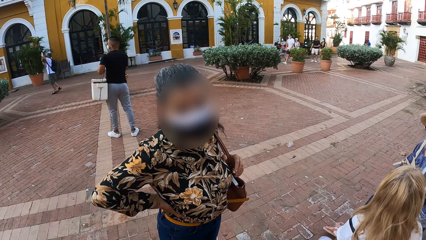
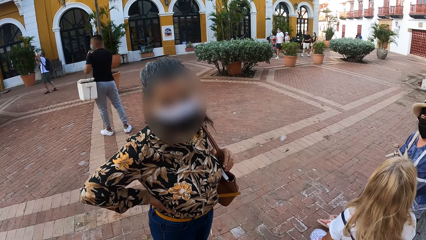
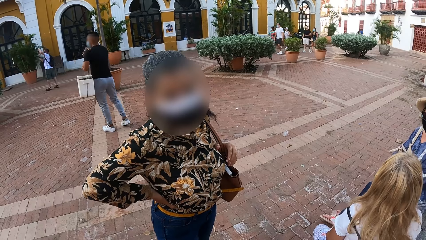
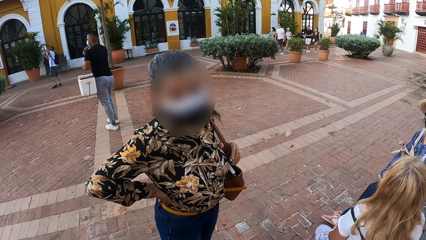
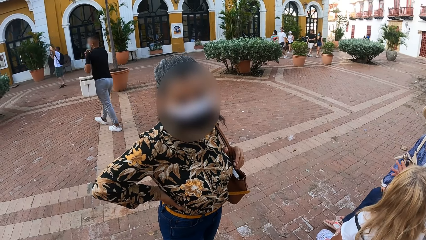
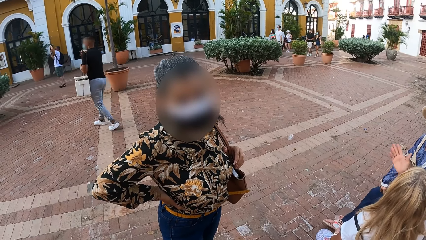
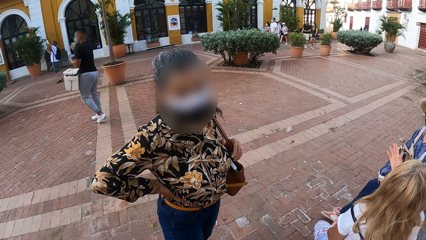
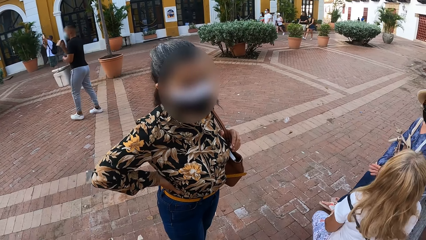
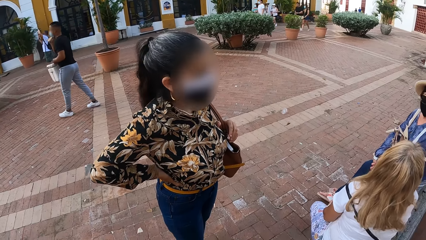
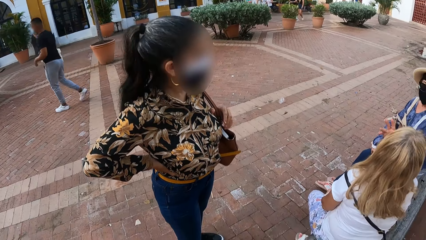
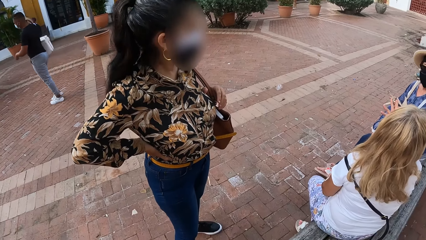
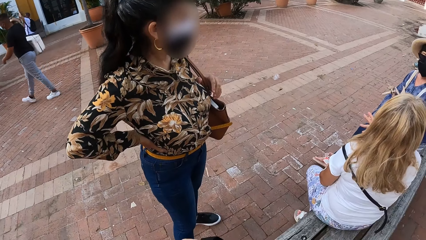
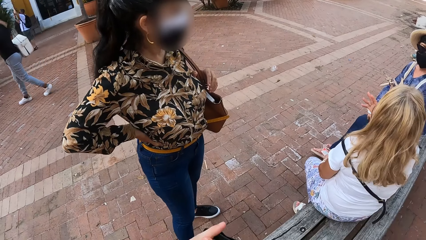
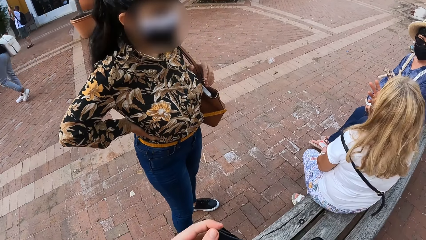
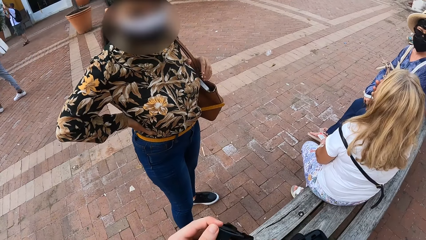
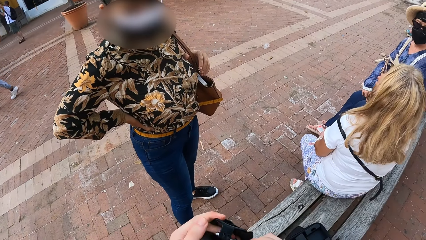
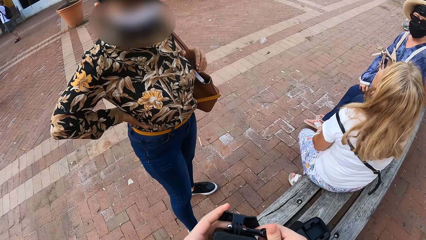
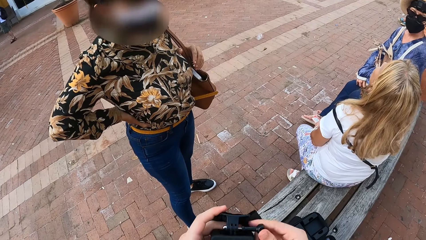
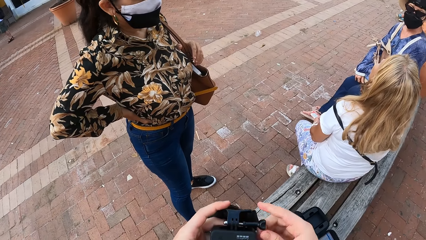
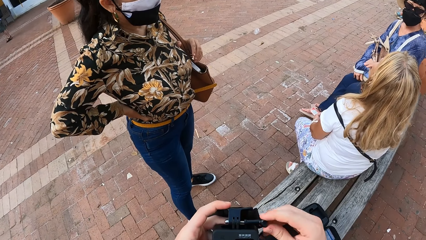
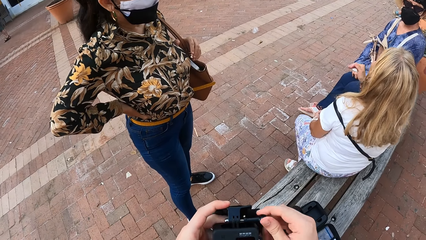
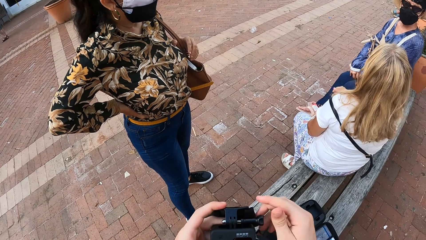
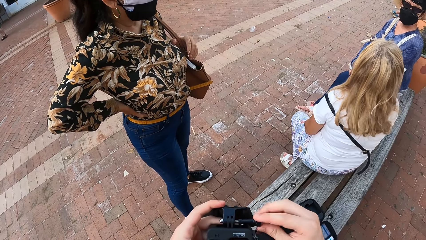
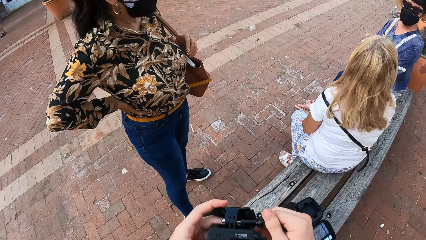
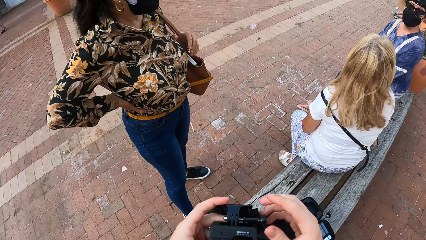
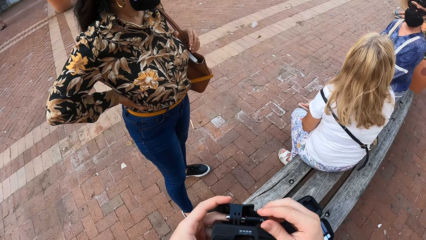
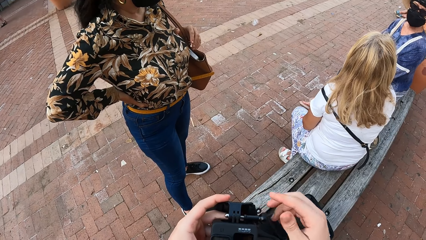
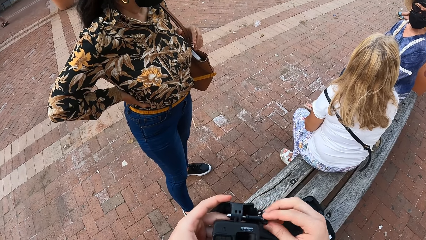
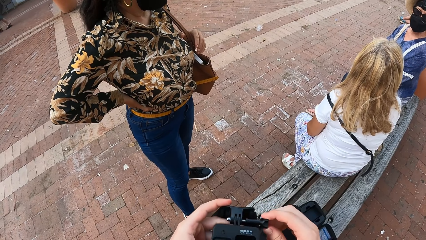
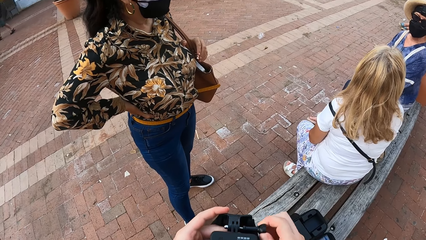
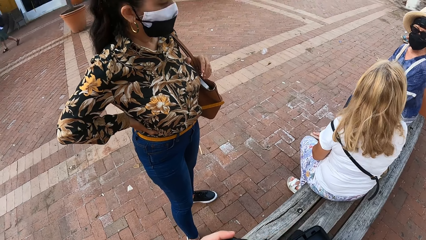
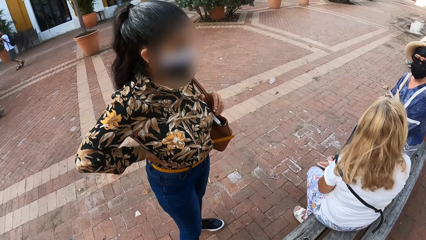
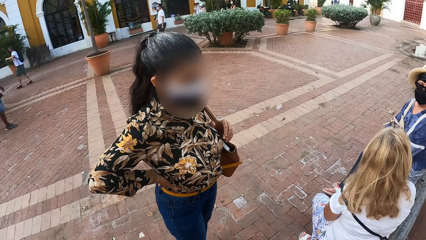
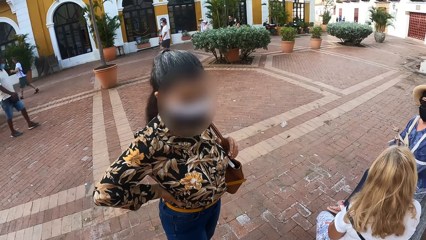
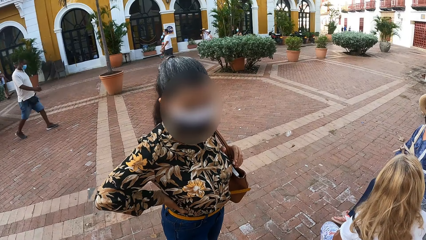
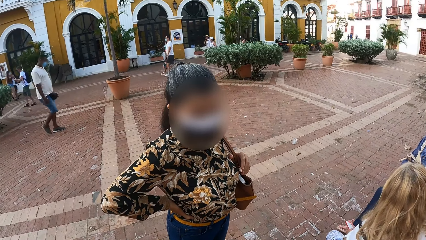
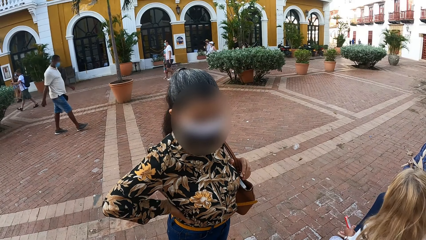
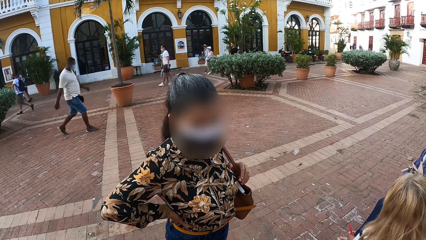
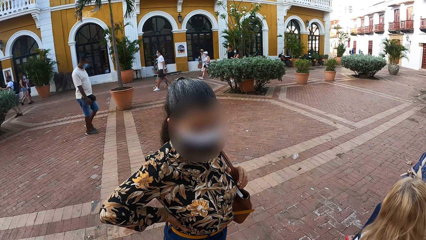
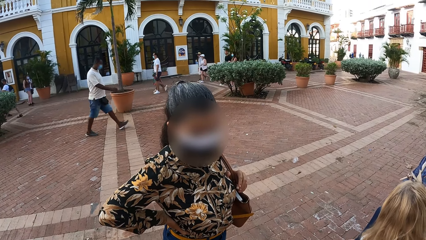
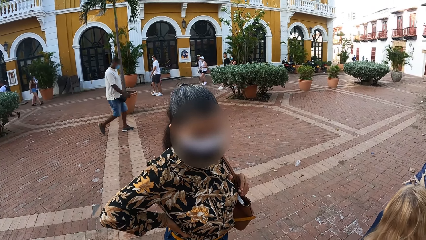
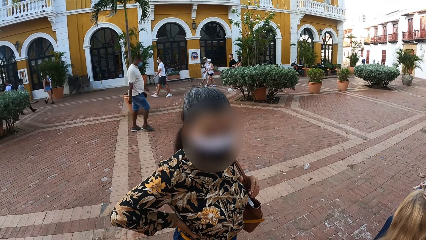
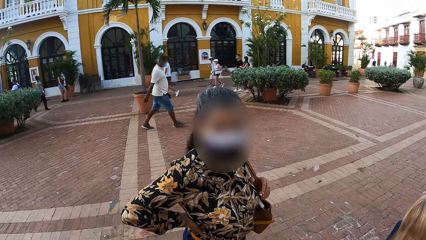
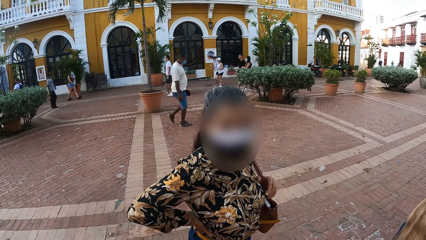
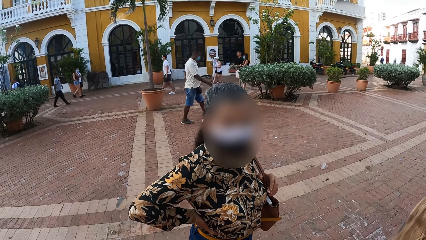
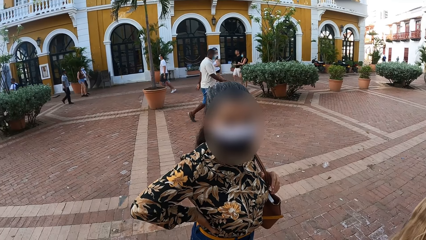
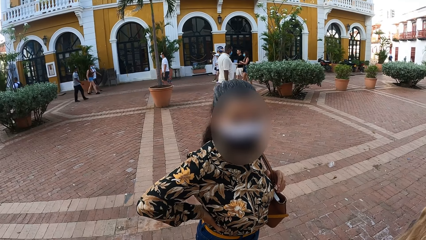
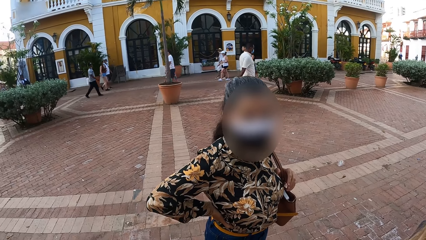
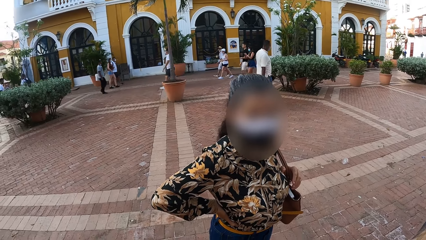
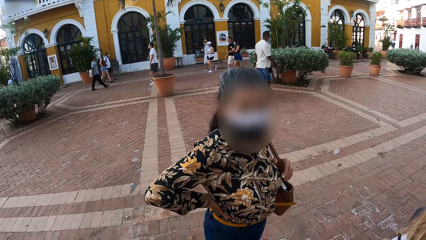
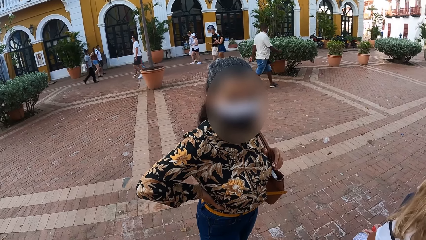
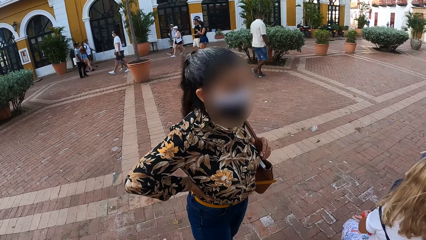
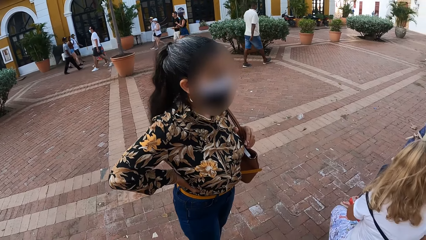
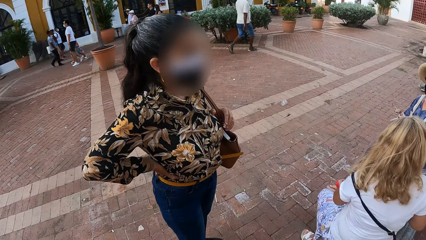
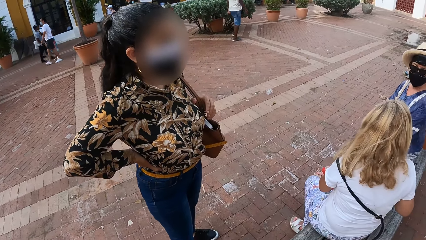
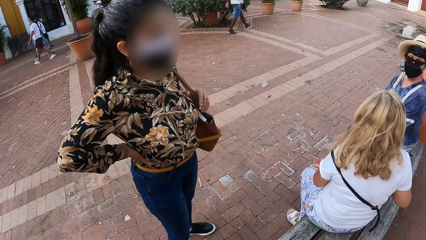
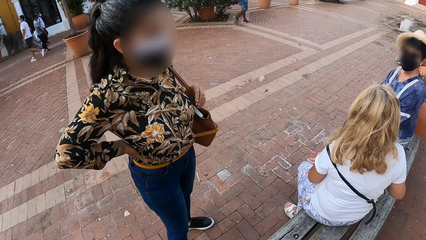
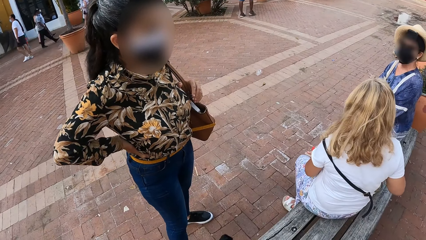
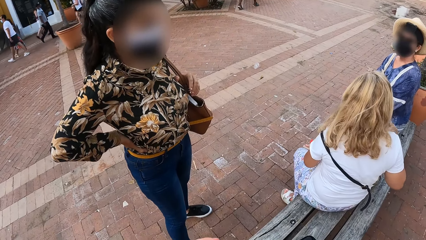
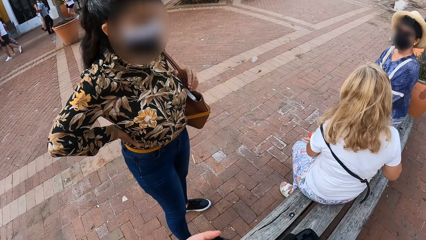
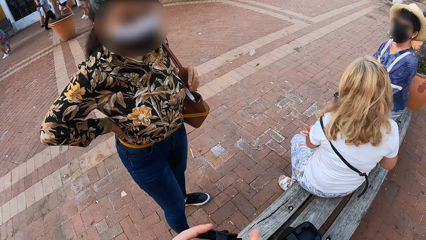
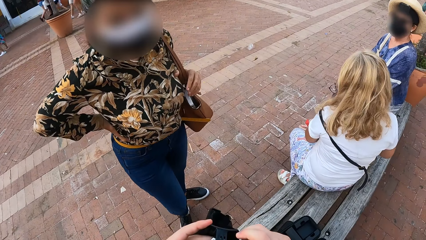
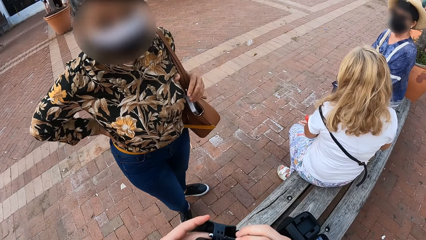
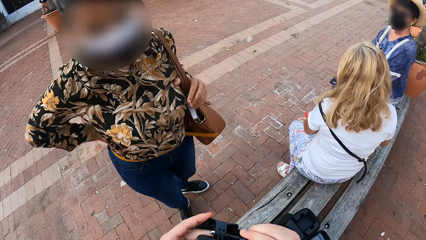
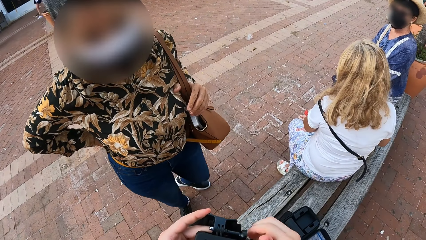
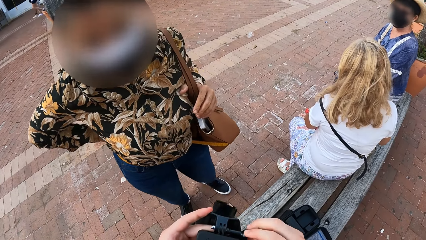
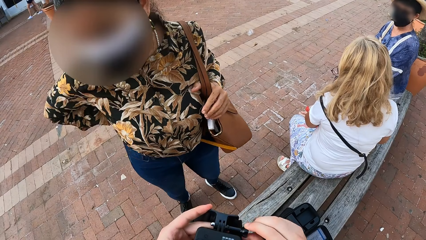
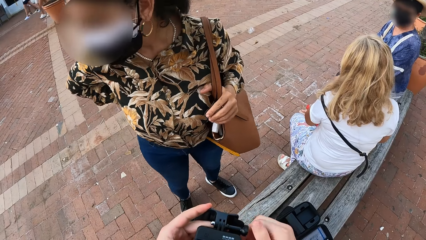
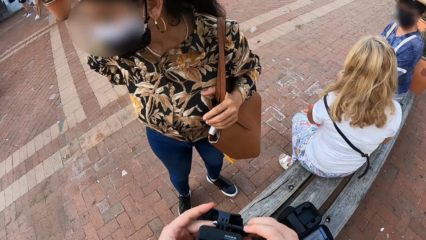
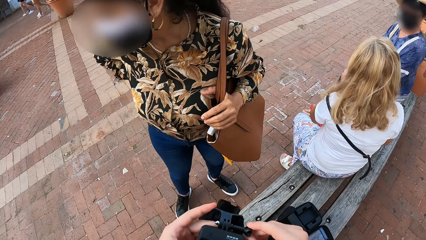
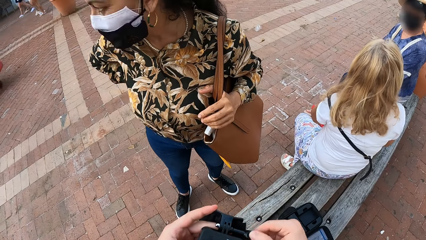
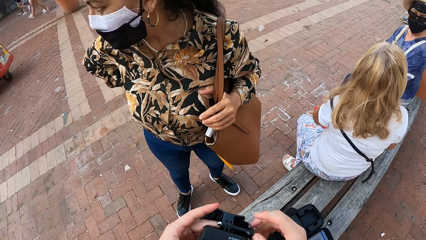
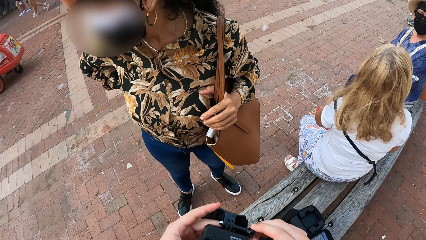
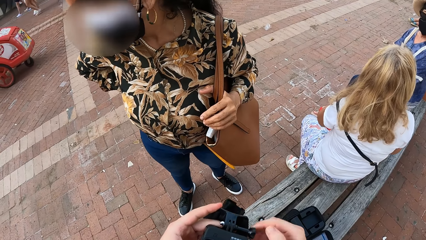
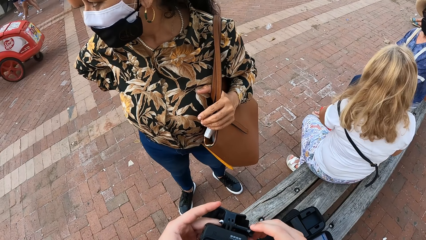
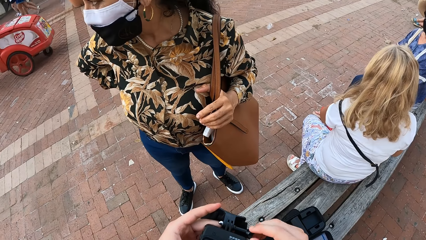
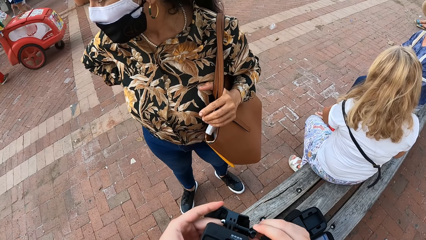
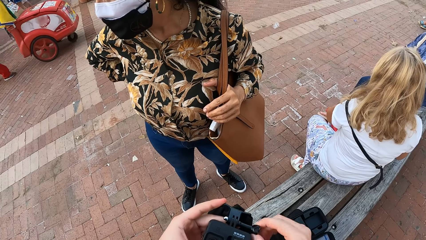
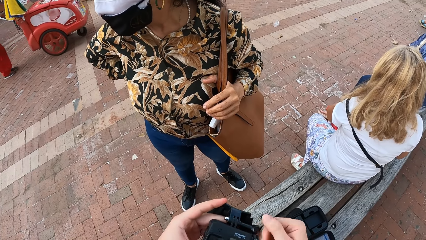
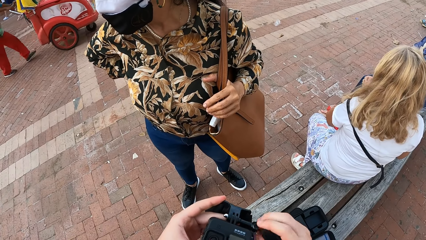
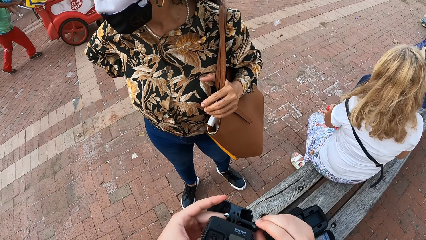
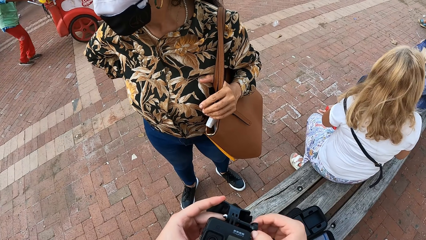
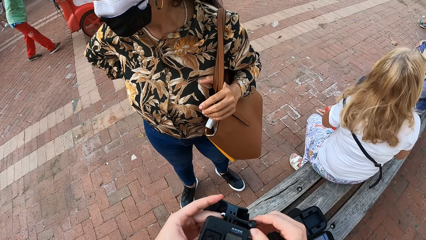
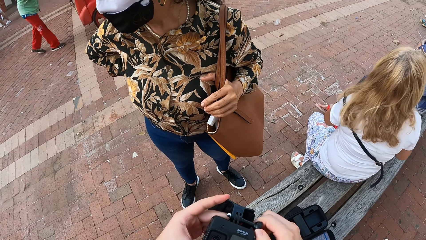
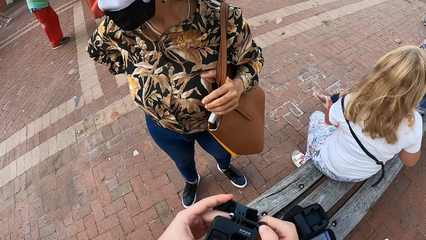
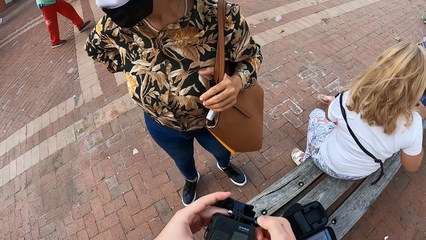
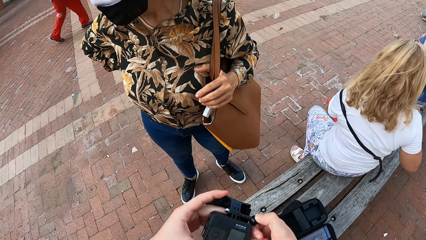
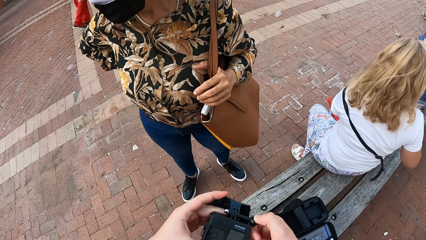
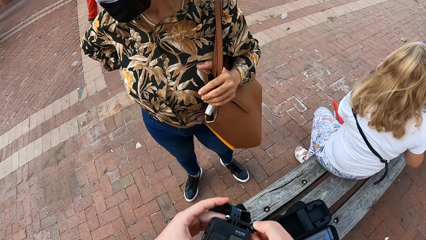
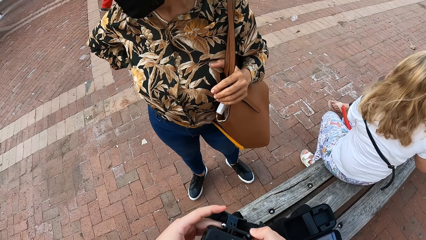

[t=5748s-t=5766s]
The camera wearer screws the plug clip in the camera with his right hand. He fixes the camera. A person looks at the camera wearer. The camera wearer fixes the camera.
